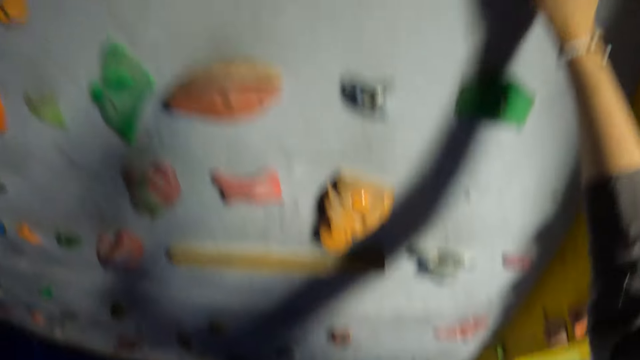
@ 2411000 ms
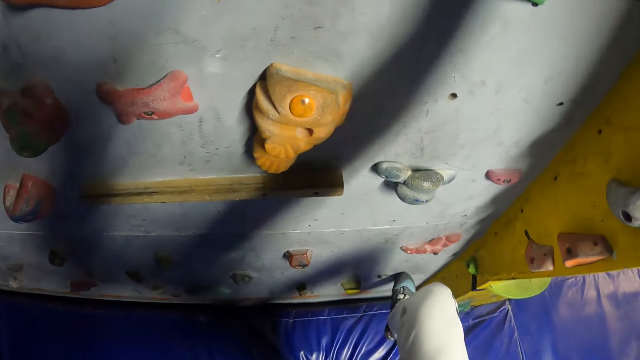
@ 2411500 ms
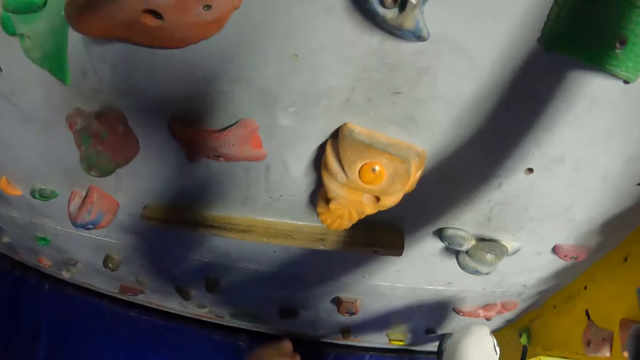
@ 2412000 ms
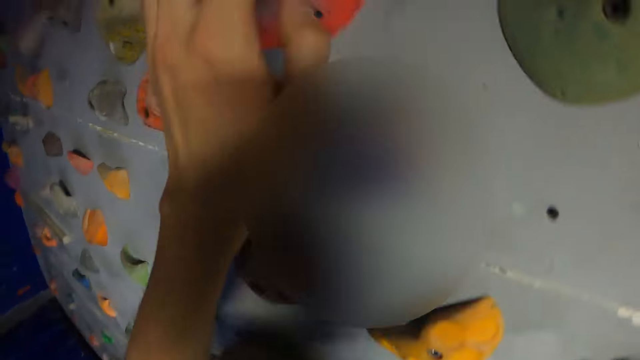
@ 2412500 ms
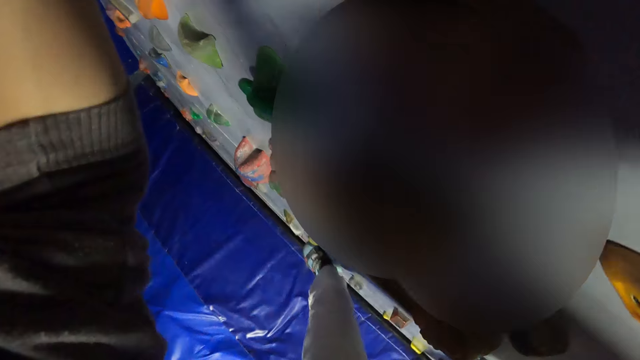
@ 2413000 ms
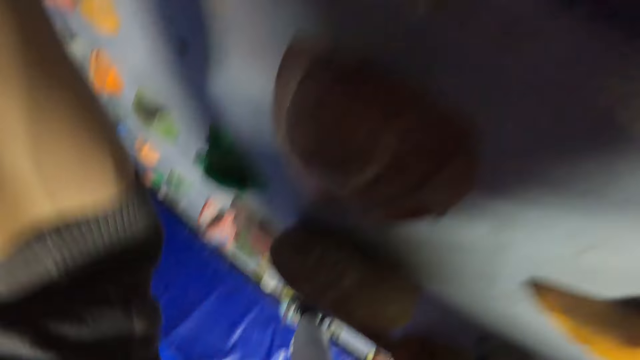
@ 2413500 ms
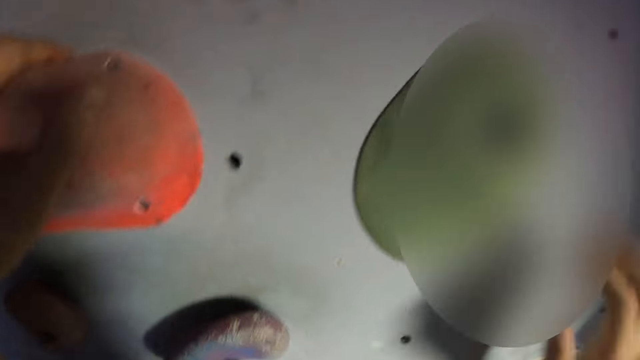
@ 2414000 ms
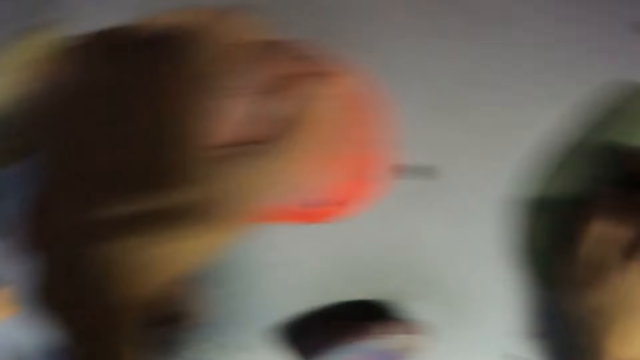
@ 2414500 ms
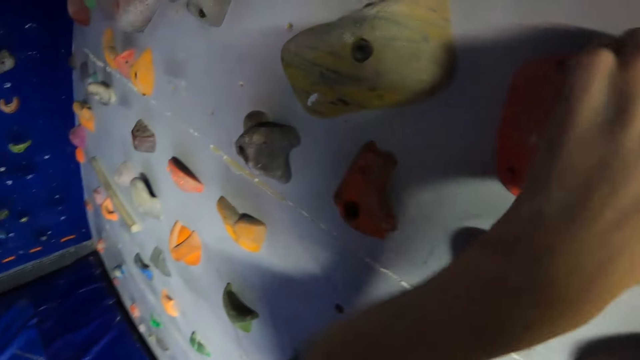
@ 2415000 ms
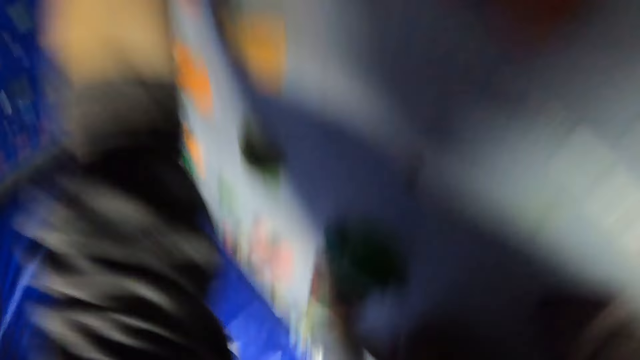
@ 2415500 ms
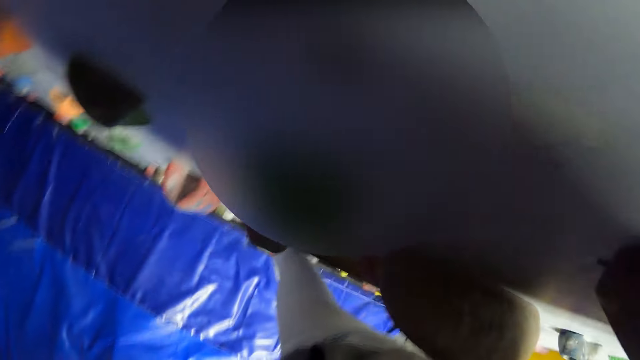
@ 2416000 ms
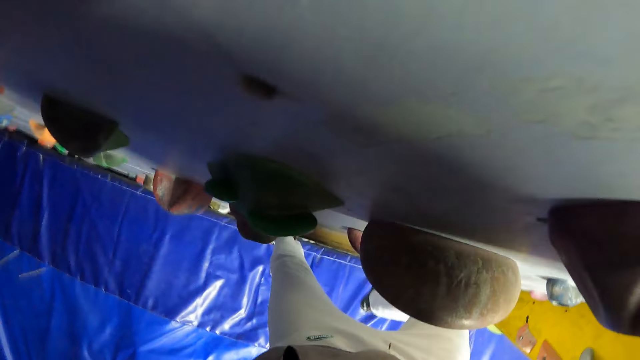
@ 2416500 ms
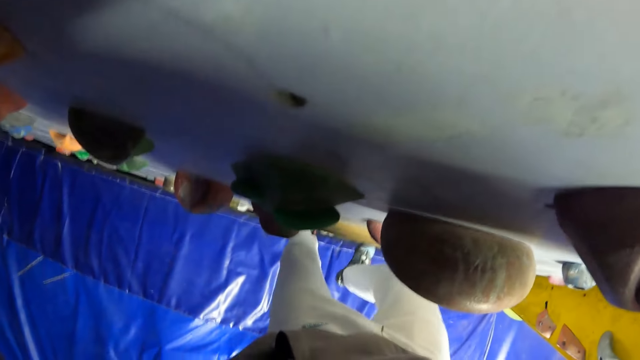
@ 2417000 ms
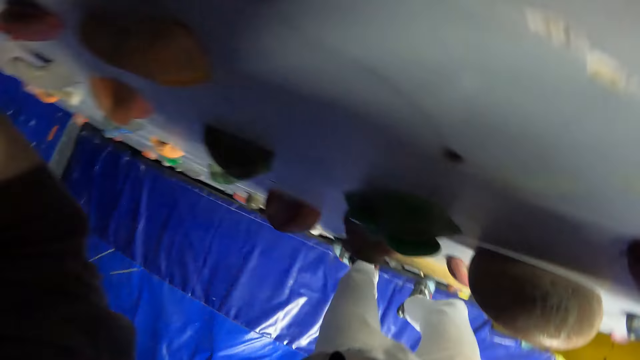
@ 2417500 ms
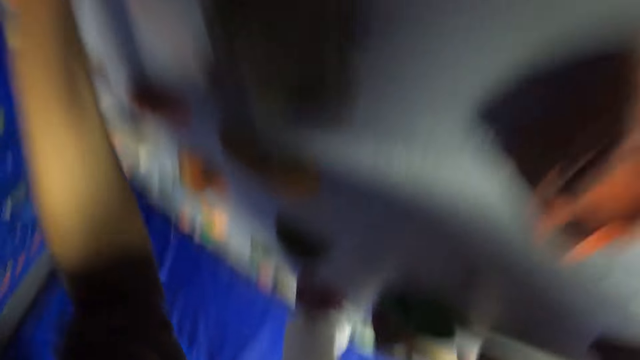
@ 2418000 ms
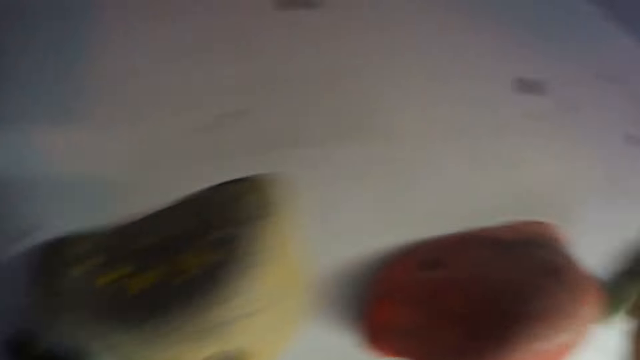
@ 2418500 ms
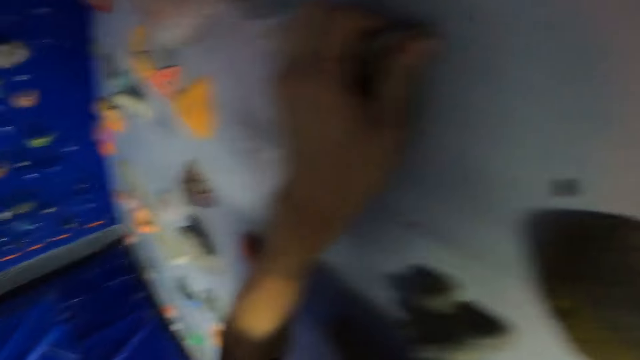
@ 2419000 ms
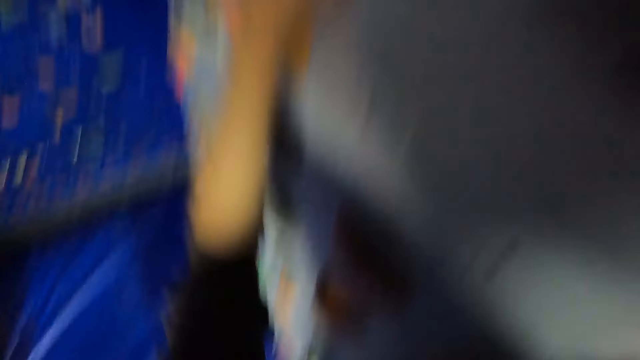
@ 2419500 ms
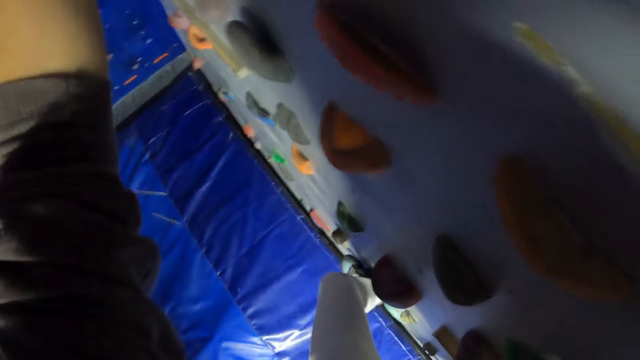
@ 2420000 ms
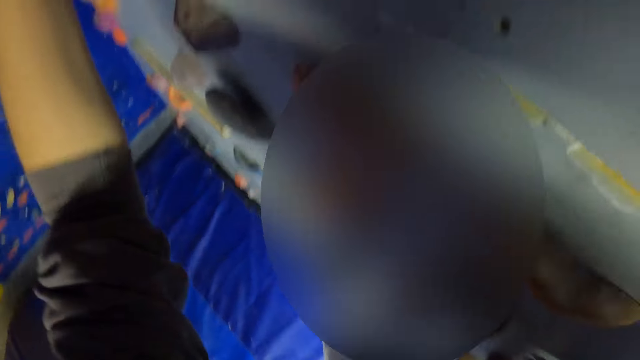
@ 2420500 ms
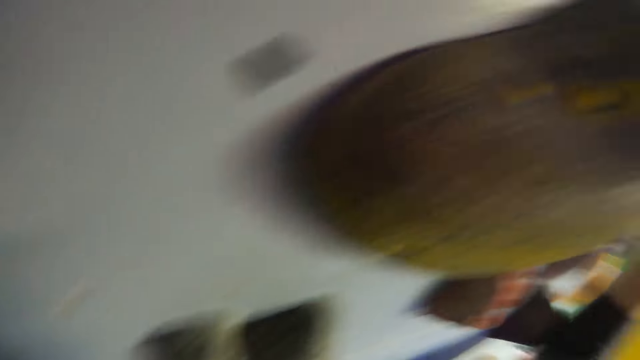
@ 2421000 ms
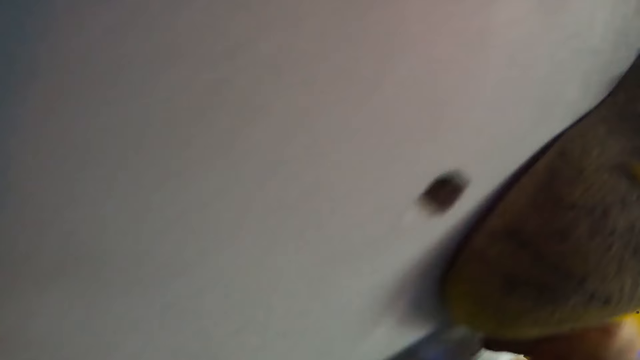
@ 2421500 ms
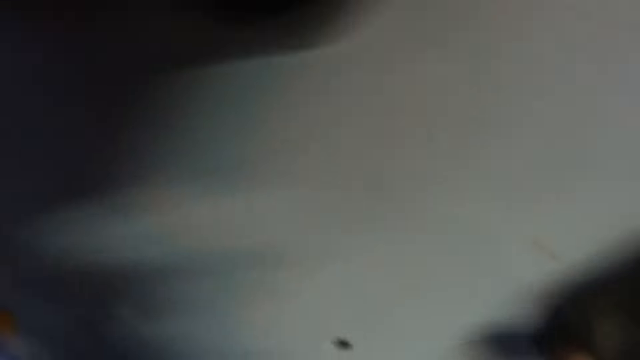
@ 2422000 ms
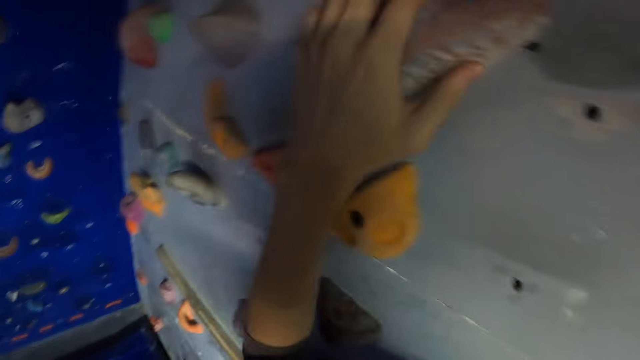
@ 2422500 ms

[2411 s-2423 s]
The camera wearer climbs the bouldering wall with both hands and legs. They look around. They move to the left side on the wall.

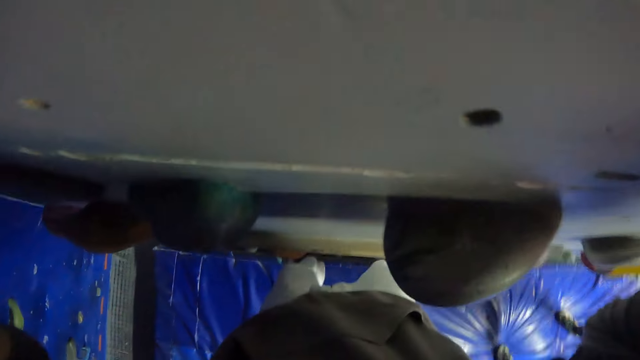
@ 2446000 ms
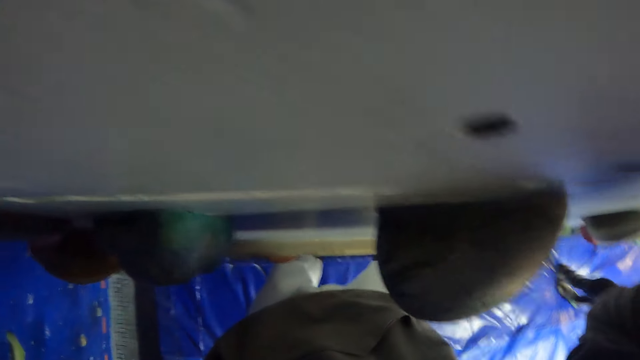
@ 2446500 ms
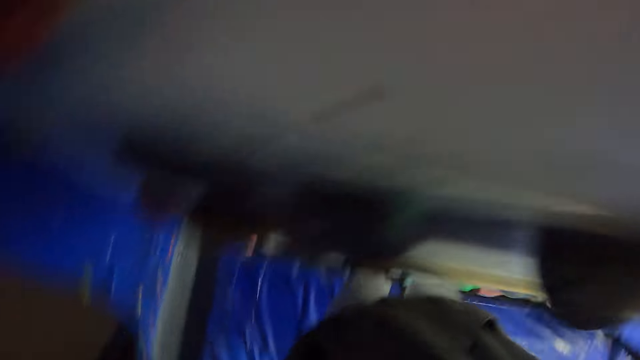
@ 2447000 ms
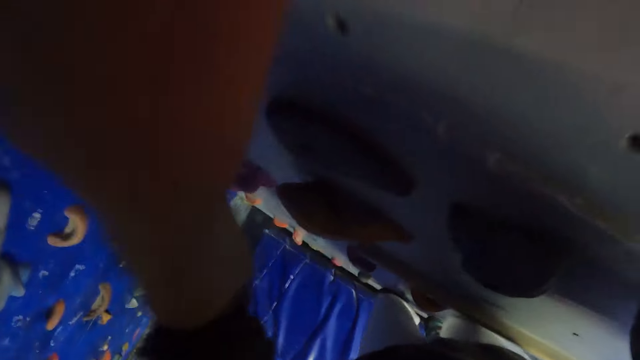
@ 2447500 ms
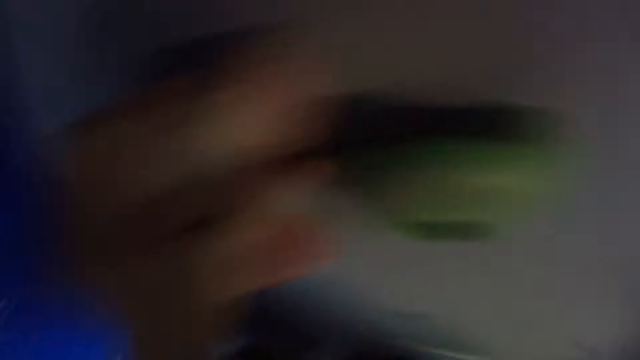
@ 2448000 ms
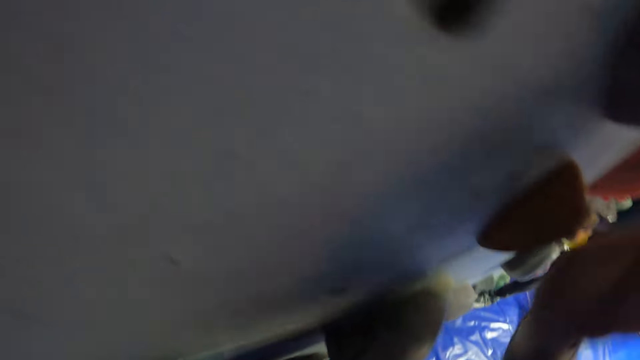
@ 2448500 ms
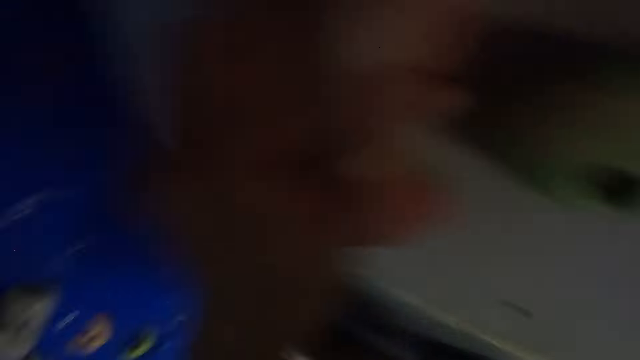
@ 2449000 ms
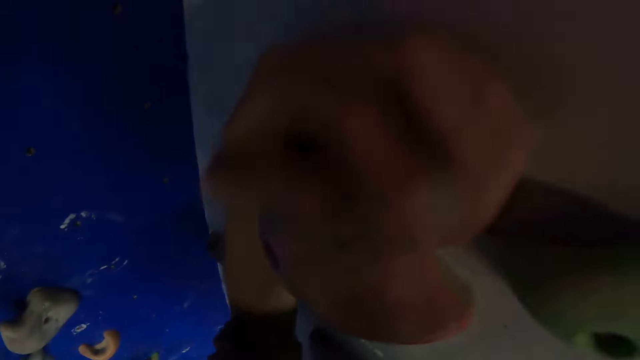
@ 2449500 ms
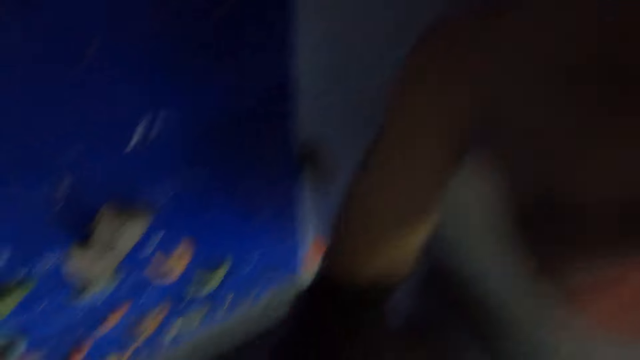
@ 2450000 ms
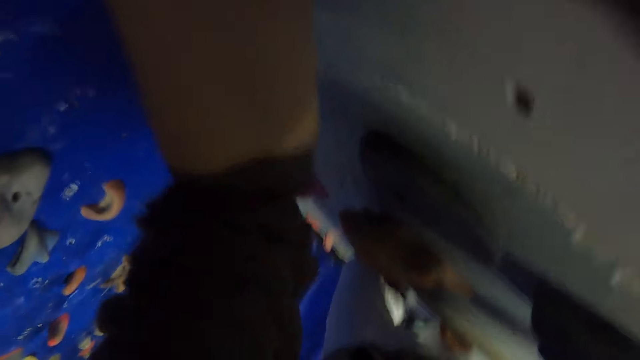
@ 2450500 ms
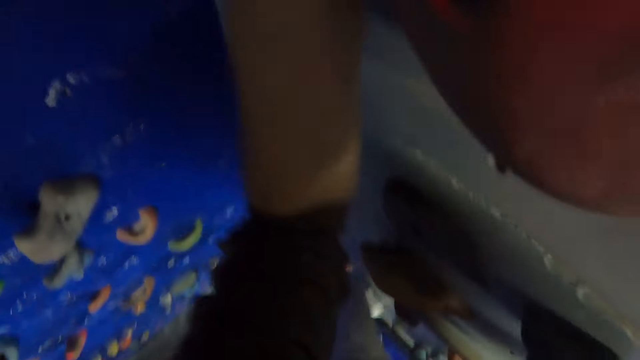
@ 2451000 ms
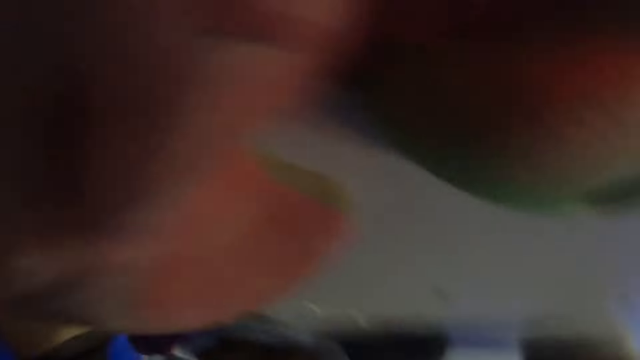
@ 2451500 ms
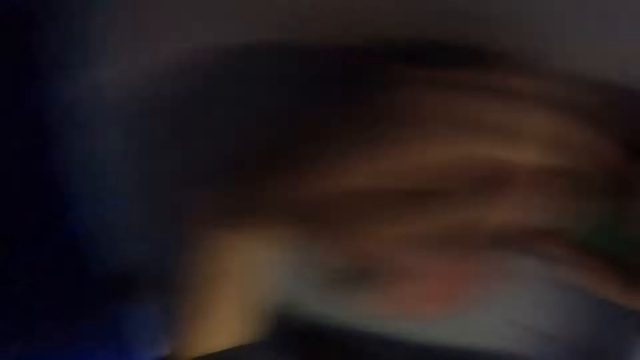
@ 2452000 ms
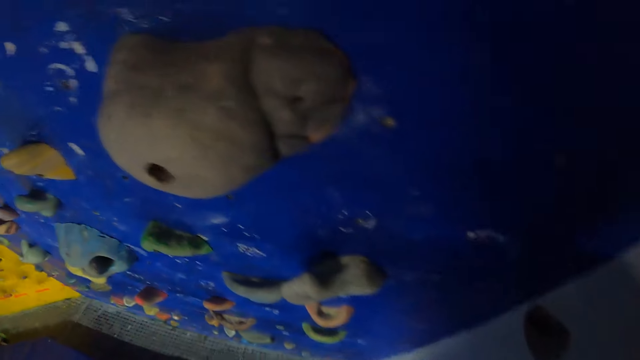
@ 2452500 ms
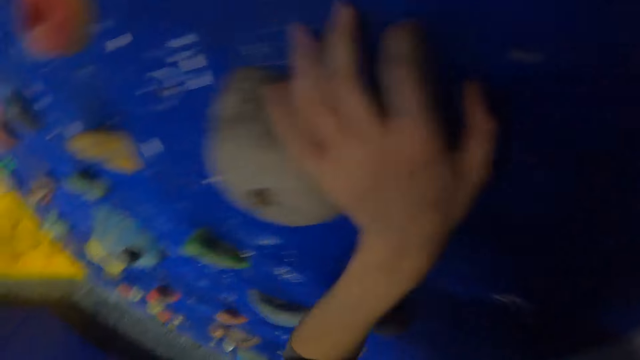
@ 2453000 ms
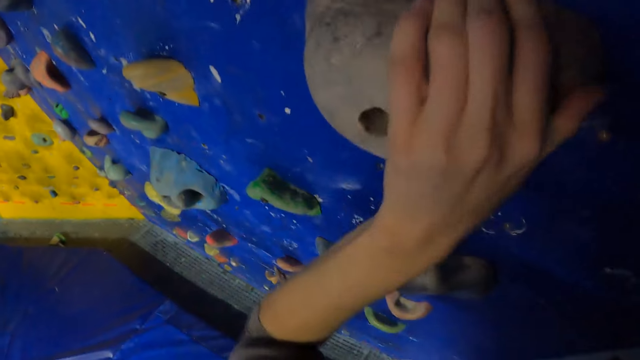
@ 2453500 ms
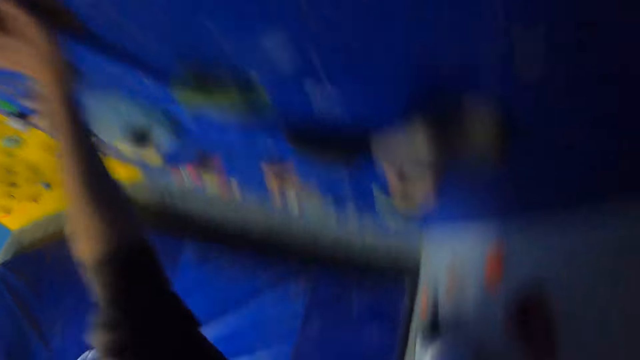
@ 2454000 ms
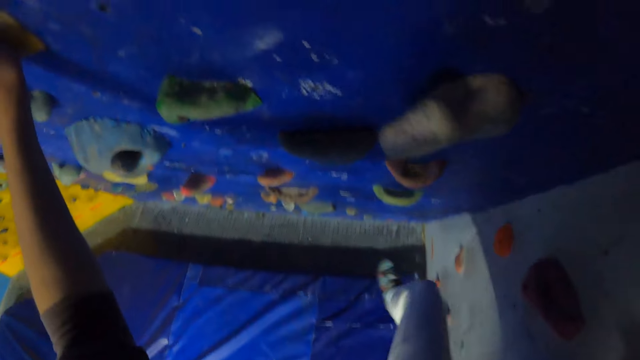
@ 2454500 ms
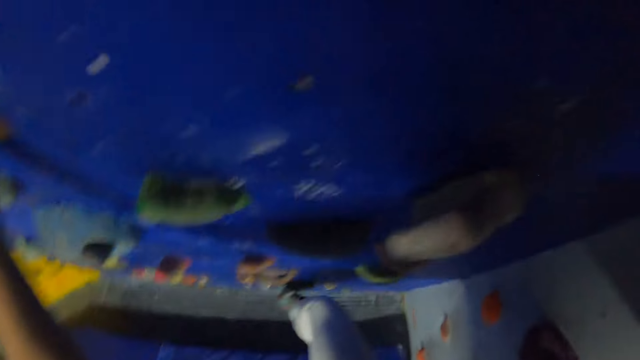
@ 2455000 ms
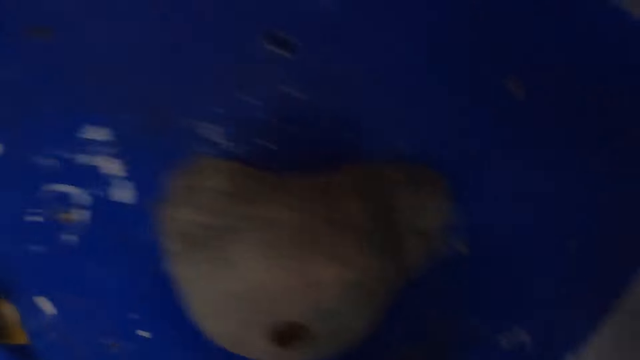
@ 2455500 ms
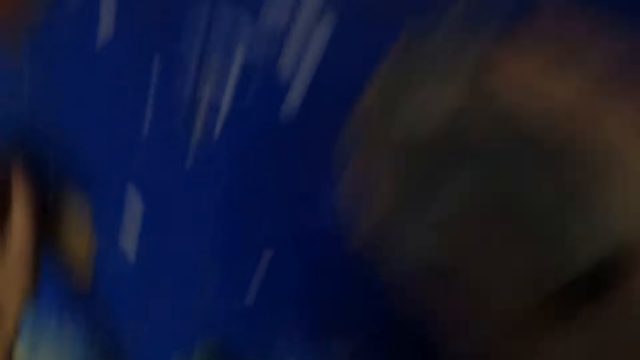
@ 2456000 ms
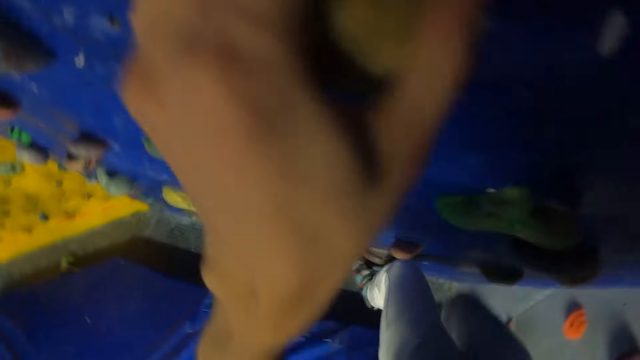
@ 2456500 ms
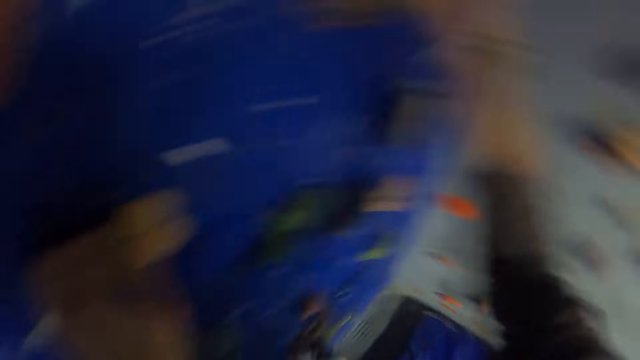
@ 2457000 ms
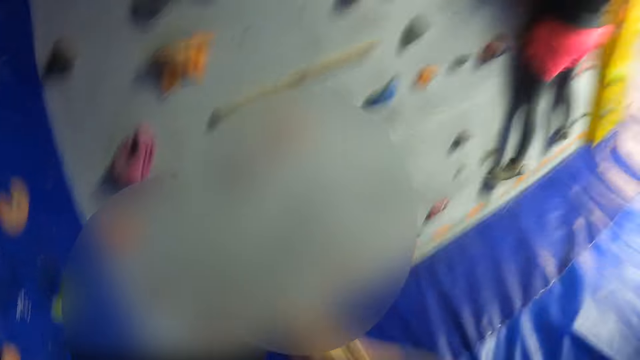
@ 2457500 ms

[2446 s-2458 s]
The camera wearer climbs on the wall. He holds a bouldering ball on the wall with his right hand. He holds the bouldering ball on the wall with his left hand. He removes his left hand from the bouldering ball on the wall. He holds the bouldering ball on the wall with his left hand. He removes his left leg from the bouldering ball on the wall. He places his left leg on the bouldering ball on the wall. He holds the bouldering ball on the wall with his right hand. He climbs on the wall again. He removes his right hand from the bouldering ball on the wall.
